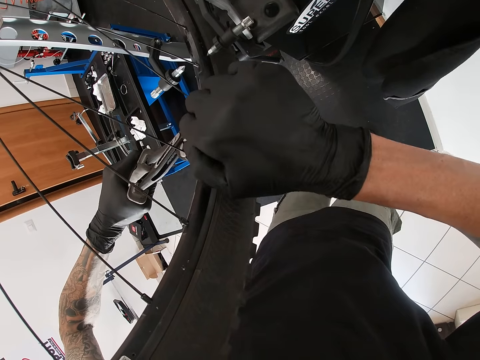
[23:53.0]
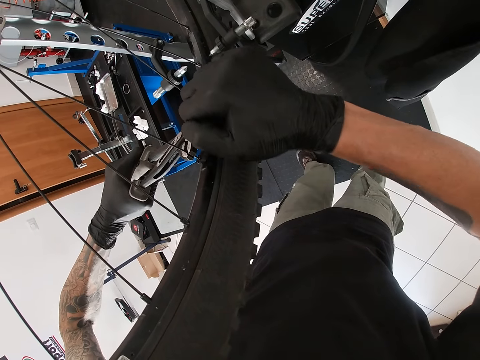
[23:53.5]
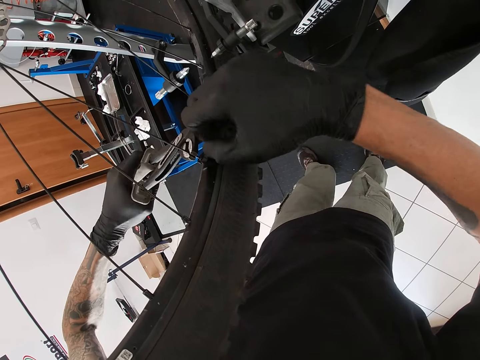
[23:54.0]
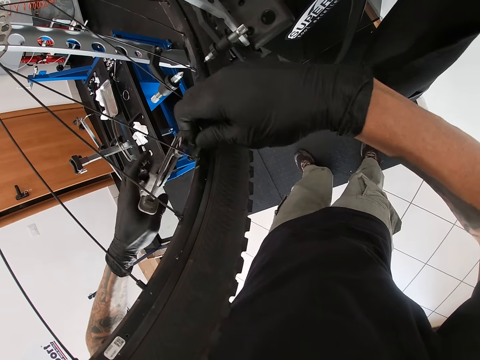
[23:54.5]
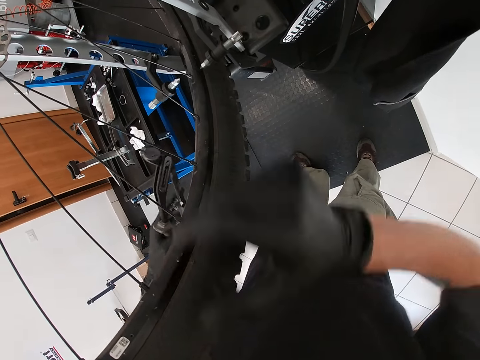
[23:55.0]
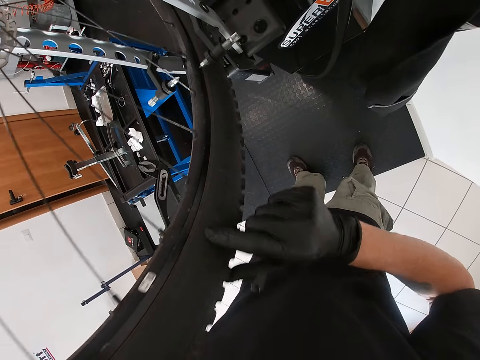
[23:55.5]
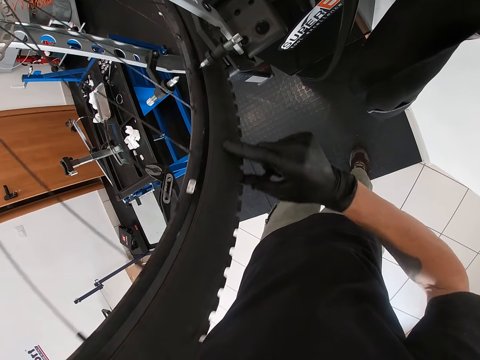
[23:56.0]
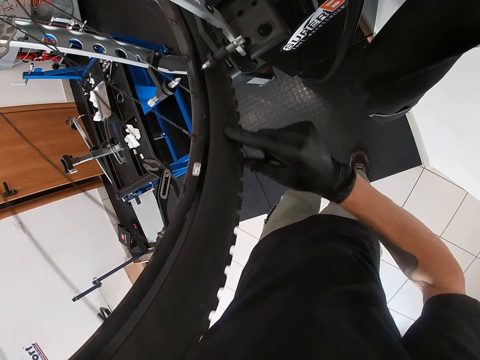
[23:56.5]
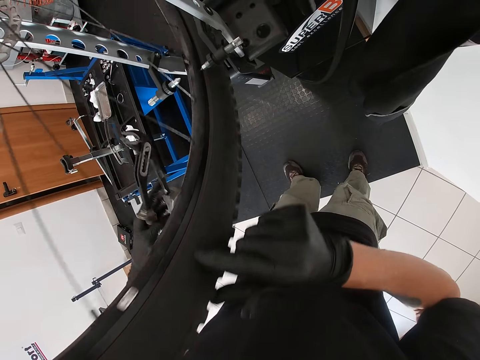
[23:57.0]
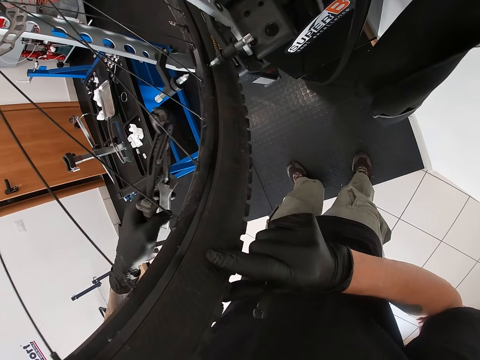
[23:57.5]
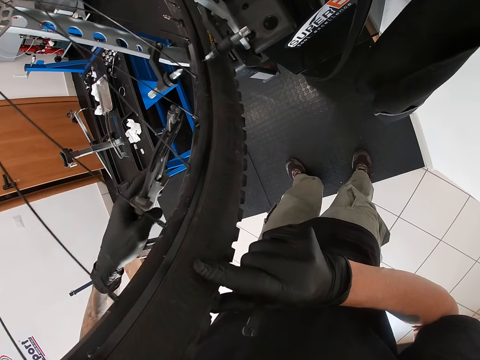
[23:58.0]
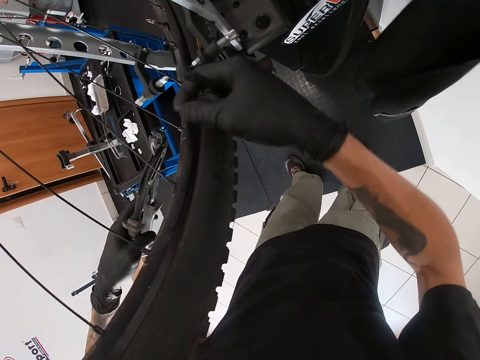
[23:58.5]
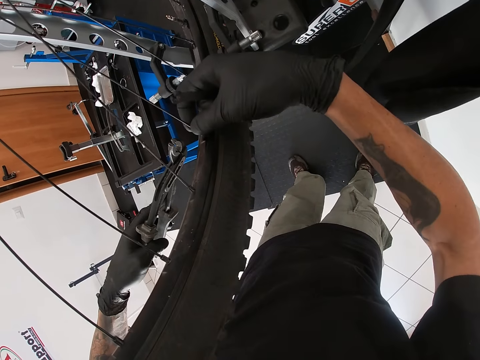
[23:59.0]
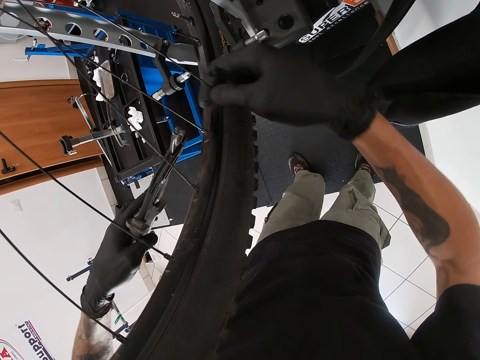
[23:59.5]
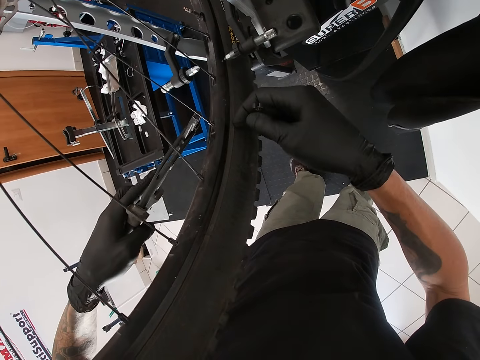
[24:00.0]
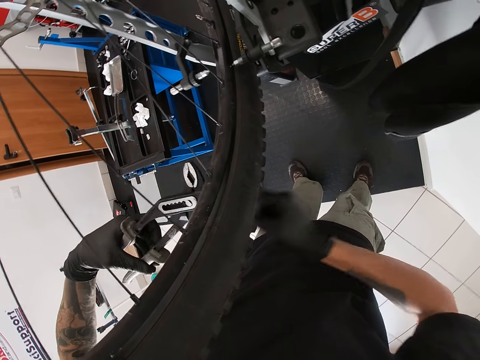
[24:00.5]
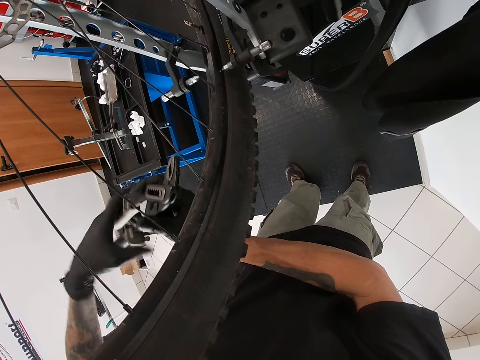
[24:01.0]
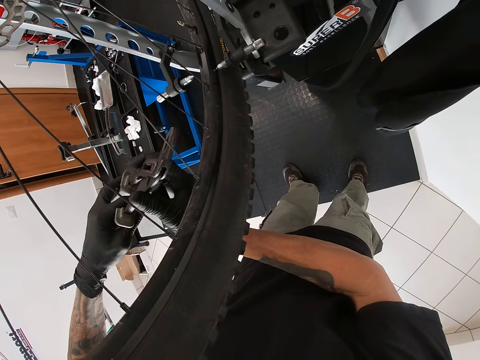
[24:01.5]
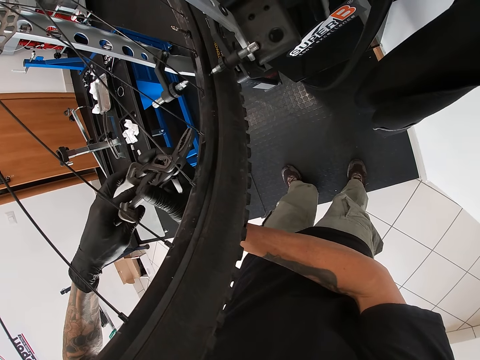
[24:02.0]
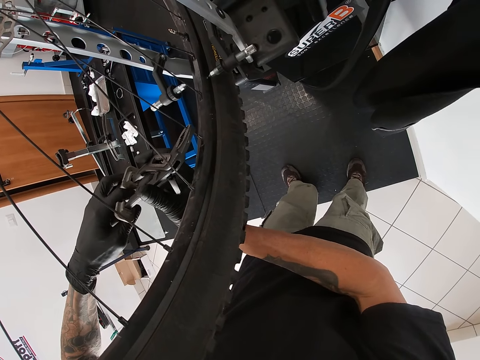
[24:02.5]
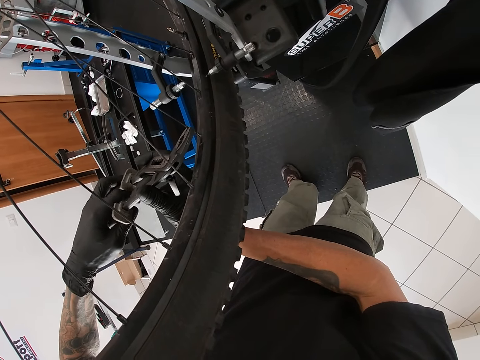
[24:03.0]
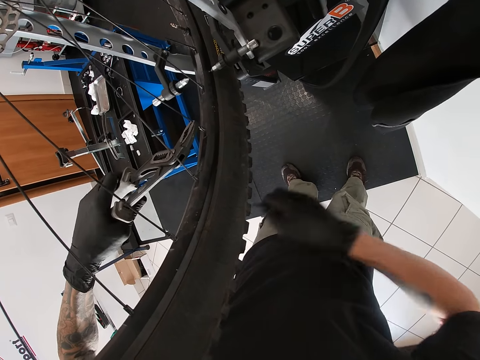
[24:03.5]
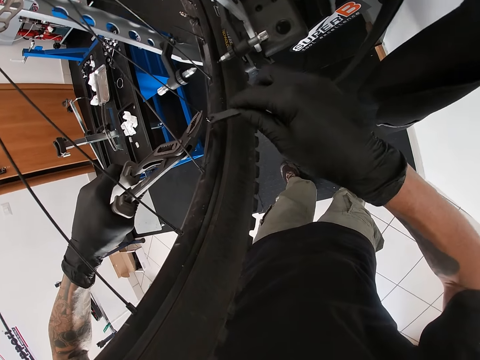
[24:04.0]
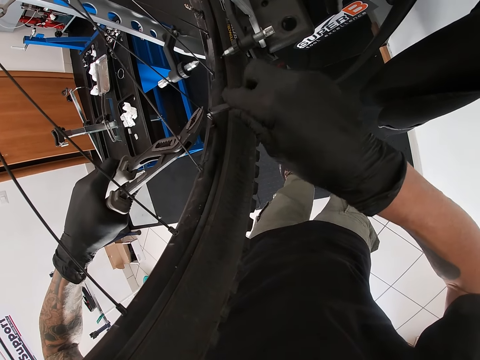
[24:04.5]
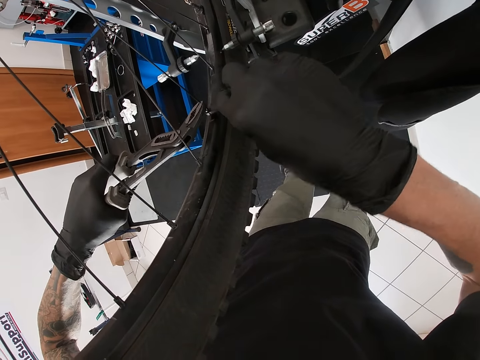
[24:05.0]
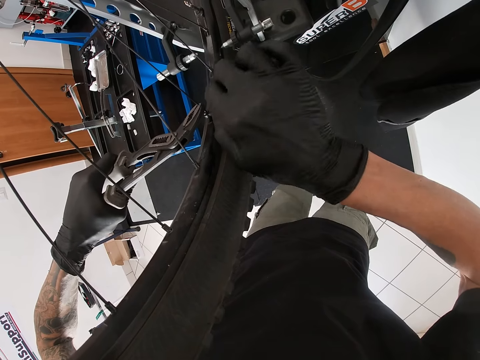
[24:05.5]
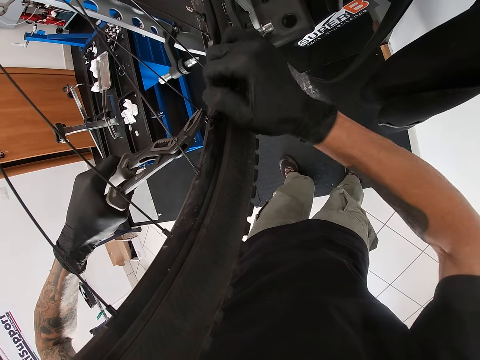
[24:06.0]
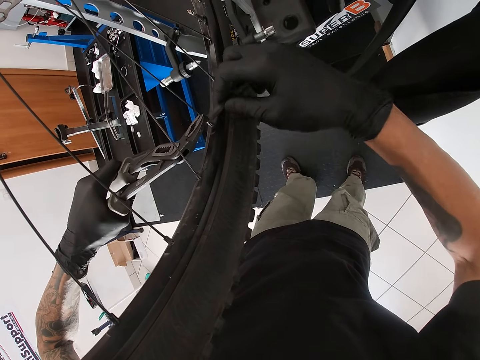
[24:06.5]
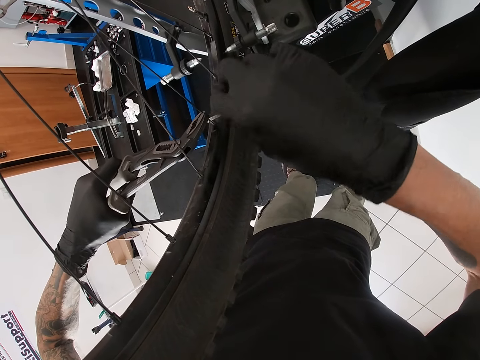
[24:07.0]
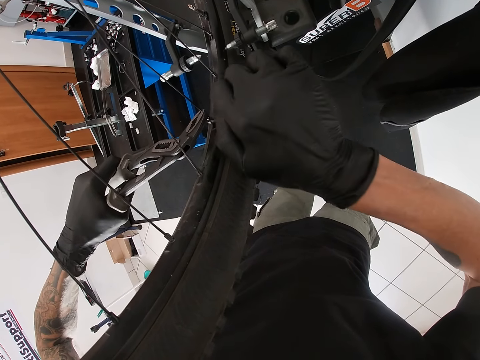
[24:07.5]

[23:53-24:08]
The camera wearer rolls the wheel with his right hand. He releases both the pliers and the wrench from the wire. He holds a spoke on the wheel with his right hand. He touches the wire with the right hand. He holds the plier with both hands. He holds the spoke with the plier in both hands. He holds the spoke with the plier with his left hand. He tightens the spoke with the spanner in his right hand.

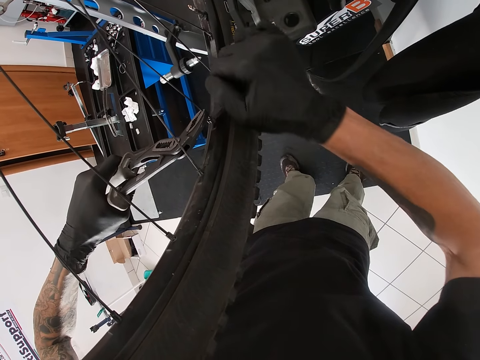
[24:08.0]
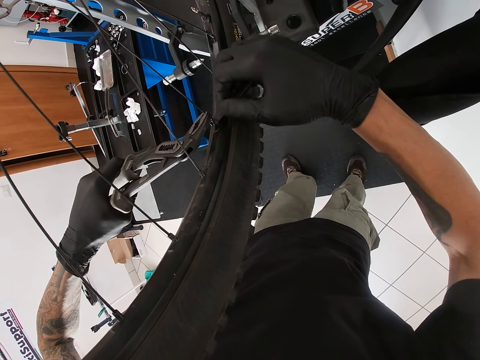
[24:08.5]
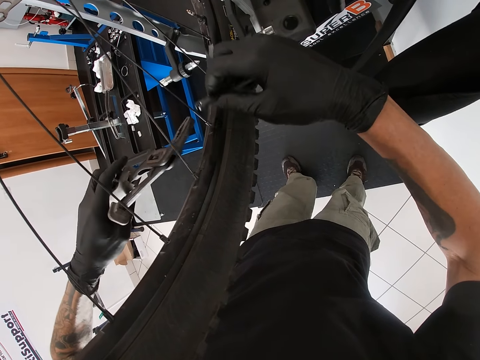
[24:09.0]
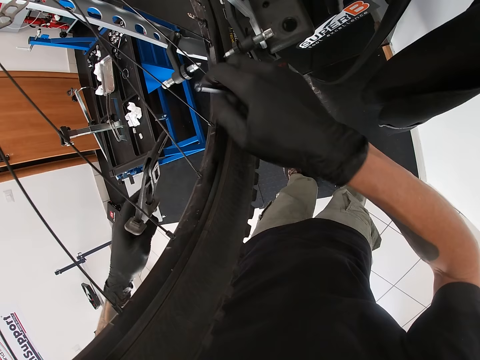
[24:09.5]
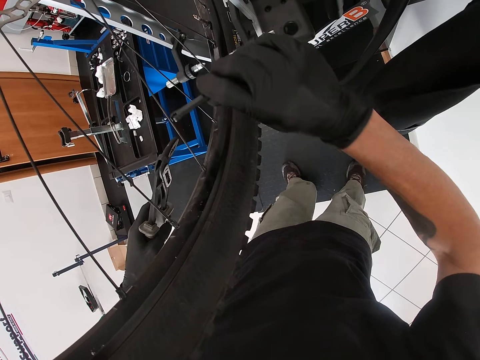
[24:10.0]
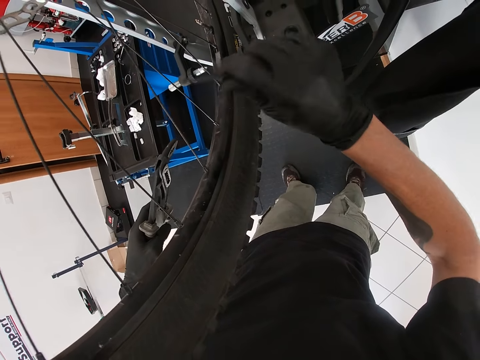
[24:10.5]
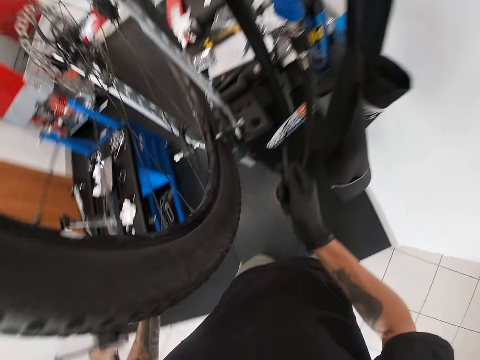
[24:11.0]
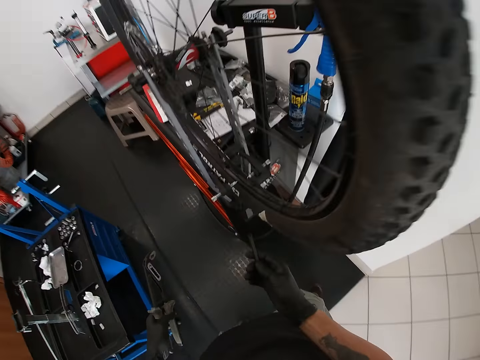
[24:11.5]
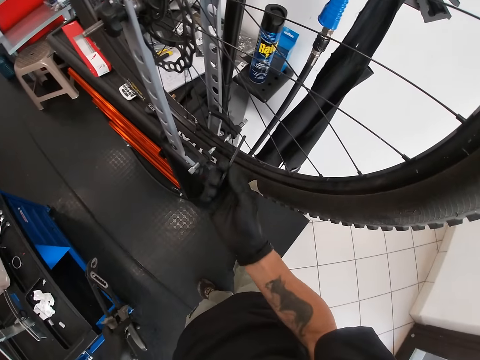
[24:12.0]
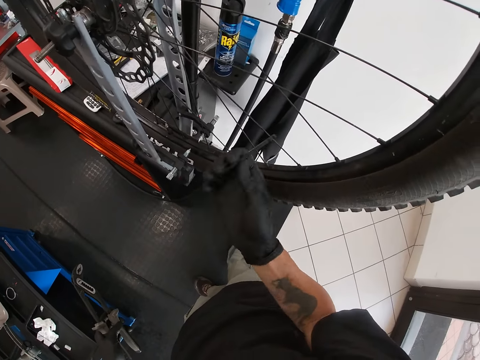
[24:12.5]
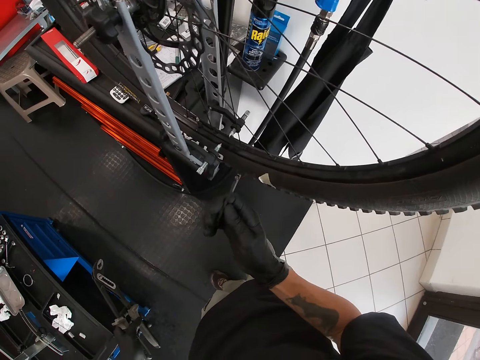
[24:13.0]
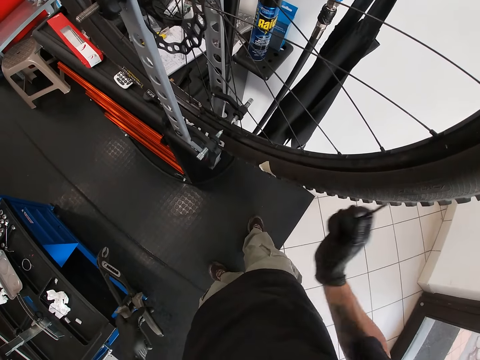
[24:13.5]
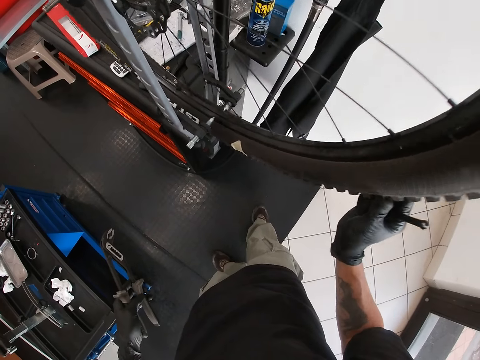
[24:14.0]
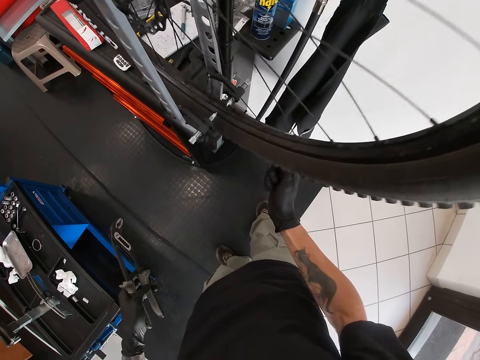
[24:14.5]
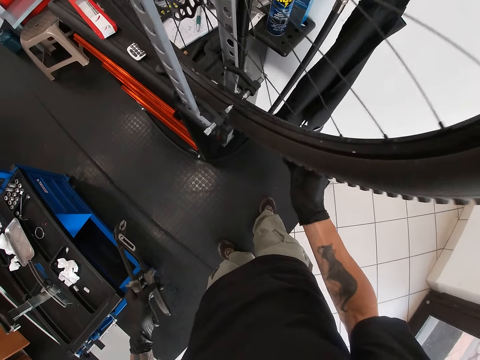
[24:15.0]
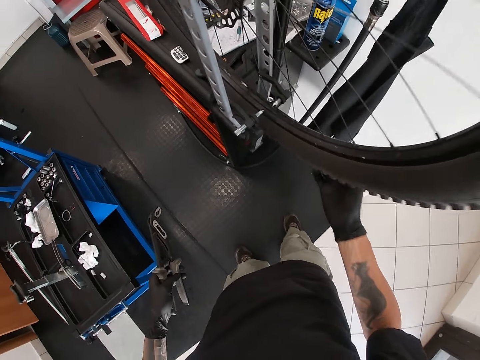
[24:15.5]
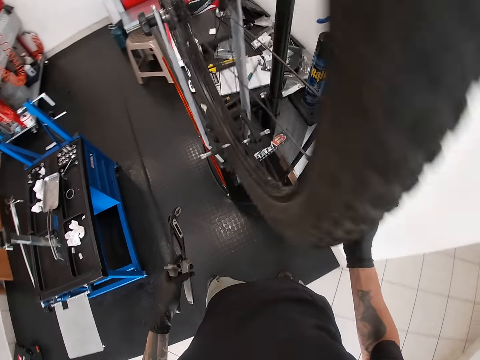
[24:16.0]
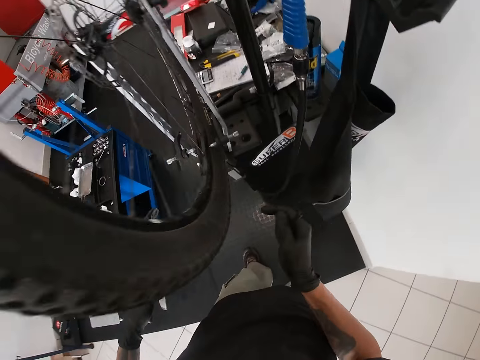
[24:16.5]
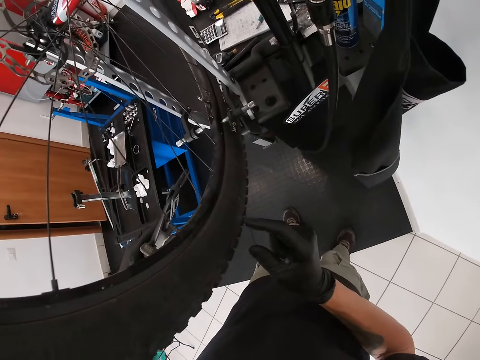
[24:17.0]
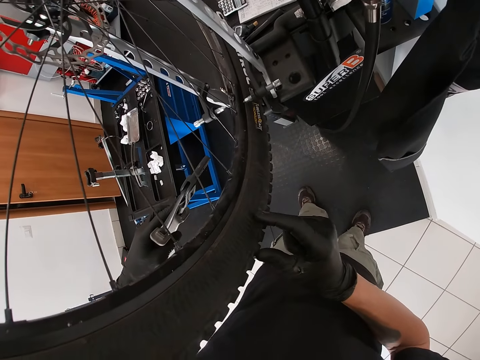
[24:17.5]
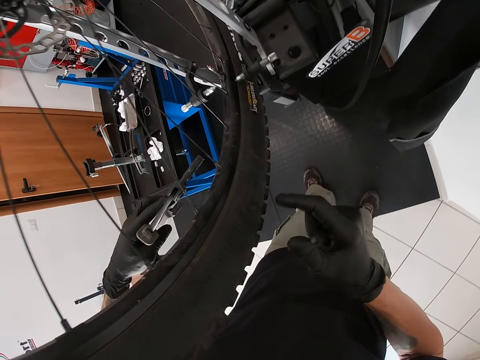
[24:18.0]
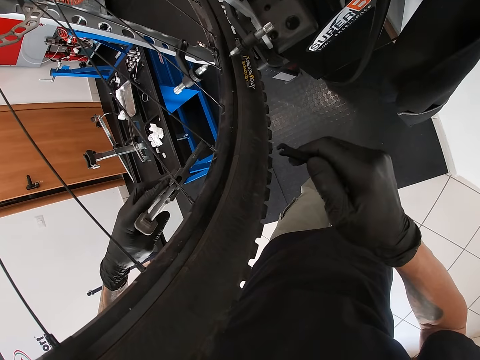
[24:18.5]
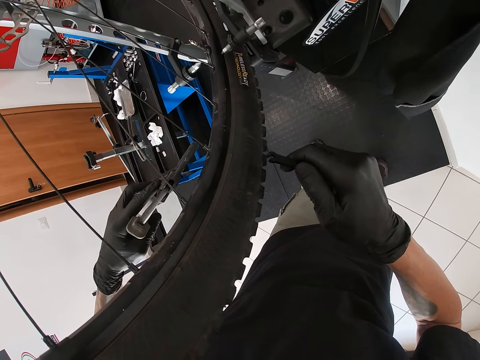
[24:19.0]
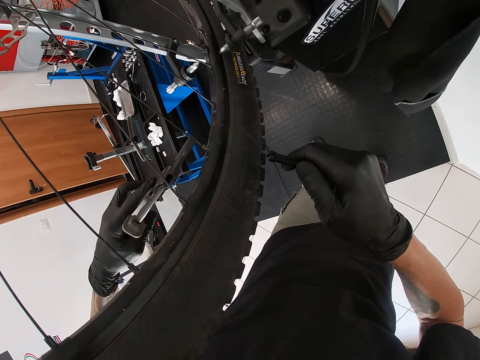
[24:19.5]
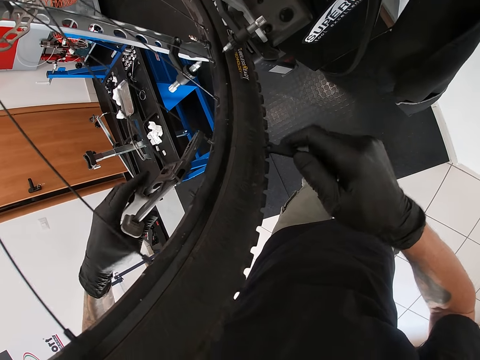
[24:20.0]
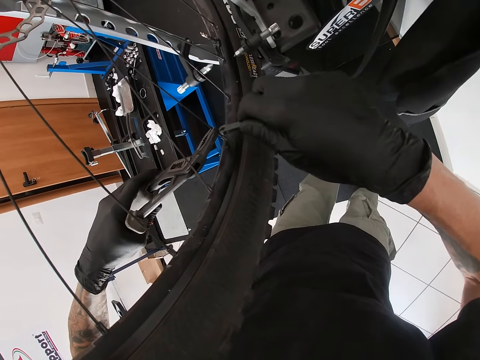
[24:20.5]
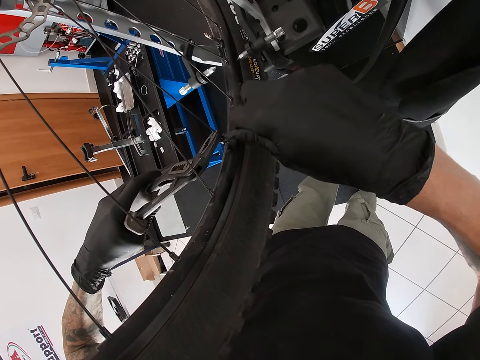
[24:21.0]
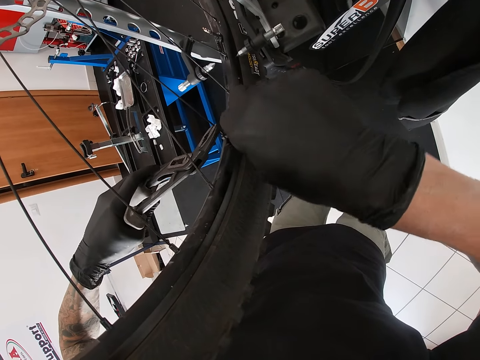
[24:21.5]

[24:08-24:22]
The camera wearer releases both the pliers and the wrench from the wire. He hits the spoke with the spanner in his right hand. He hits the spoke with the spanner in his right hand again. He rolls the wheel with his right hand. He holds the spoke with the plier with his left hand. He tightens the spoke with the spanner in his right hand.
